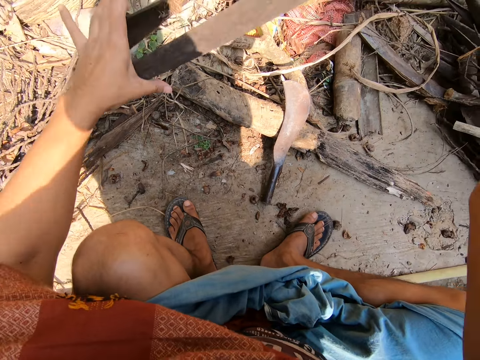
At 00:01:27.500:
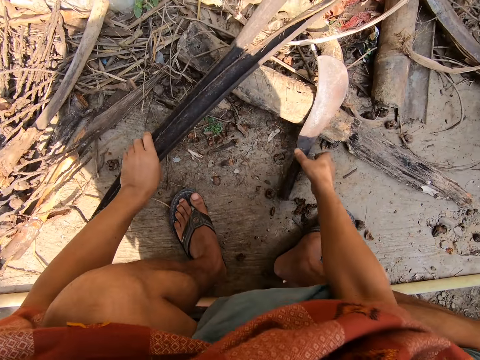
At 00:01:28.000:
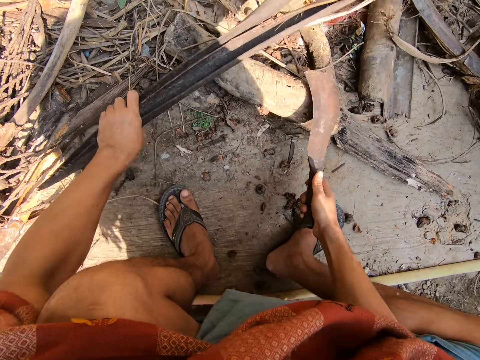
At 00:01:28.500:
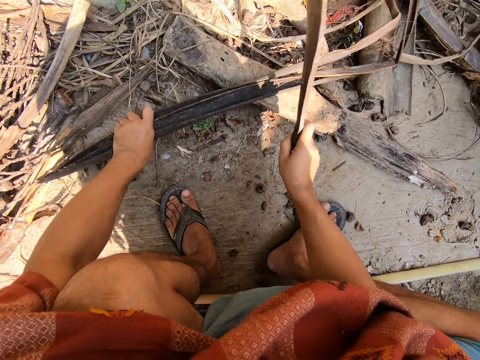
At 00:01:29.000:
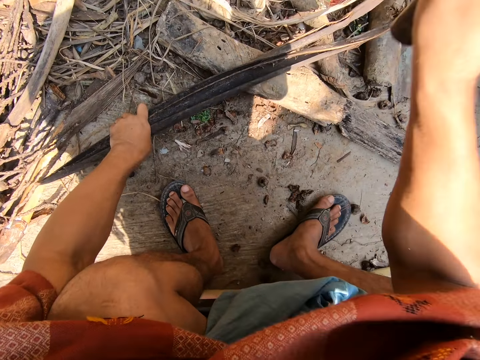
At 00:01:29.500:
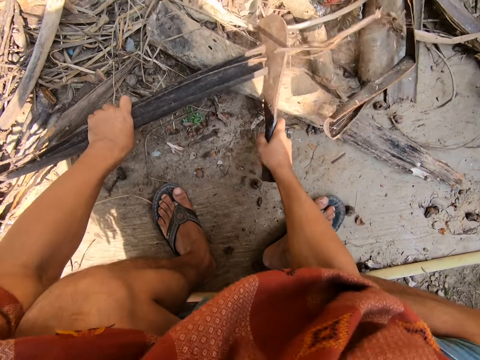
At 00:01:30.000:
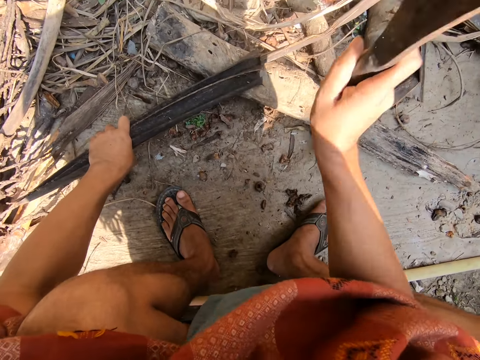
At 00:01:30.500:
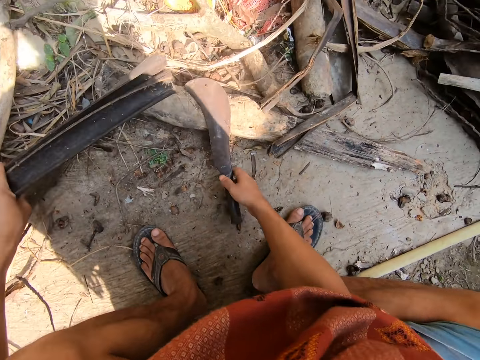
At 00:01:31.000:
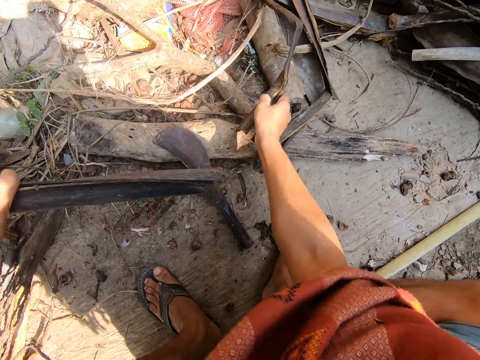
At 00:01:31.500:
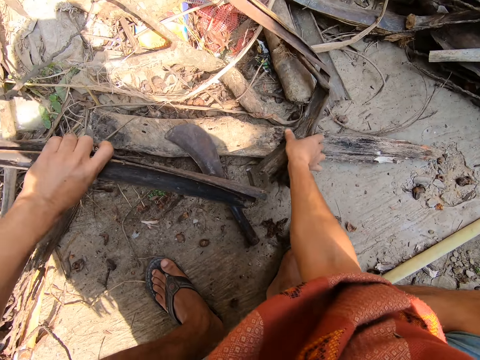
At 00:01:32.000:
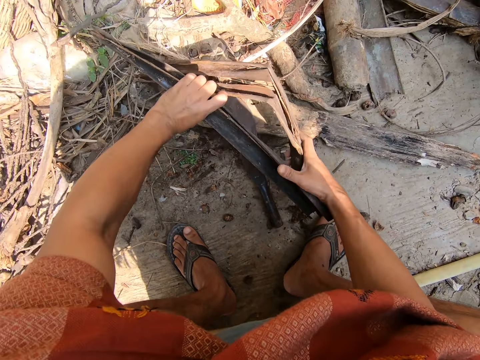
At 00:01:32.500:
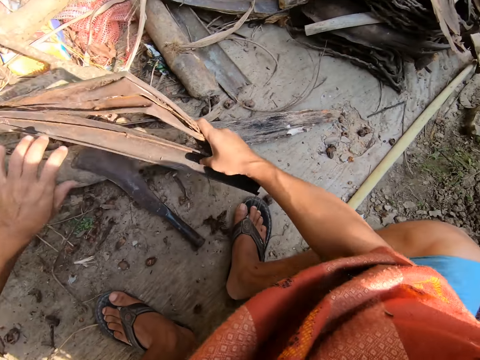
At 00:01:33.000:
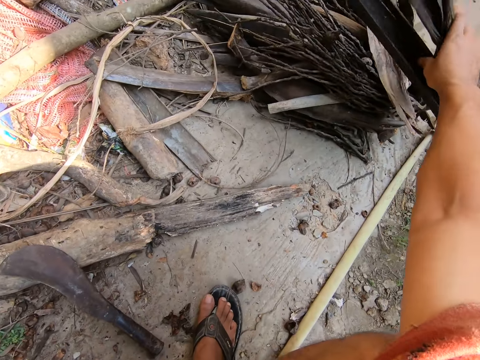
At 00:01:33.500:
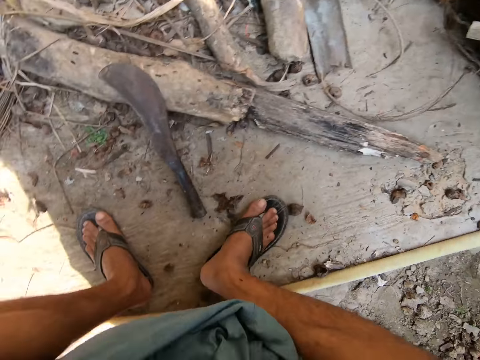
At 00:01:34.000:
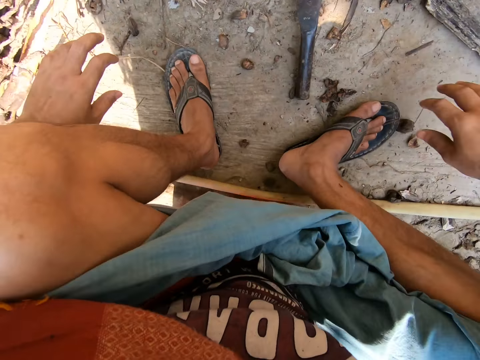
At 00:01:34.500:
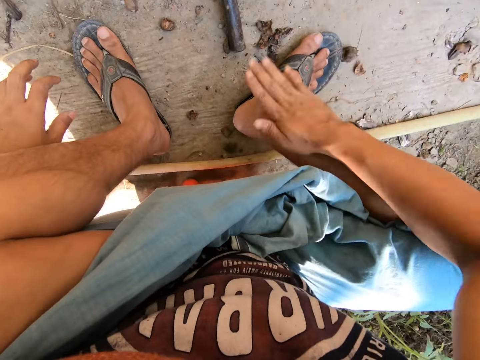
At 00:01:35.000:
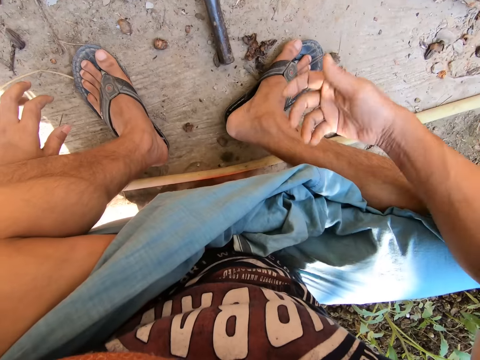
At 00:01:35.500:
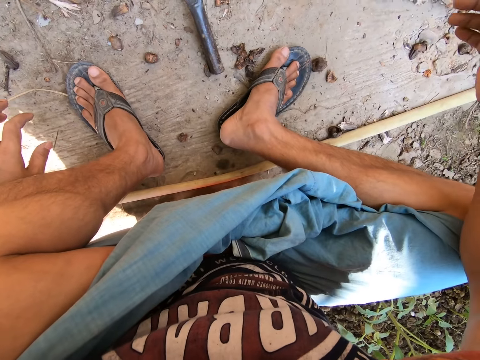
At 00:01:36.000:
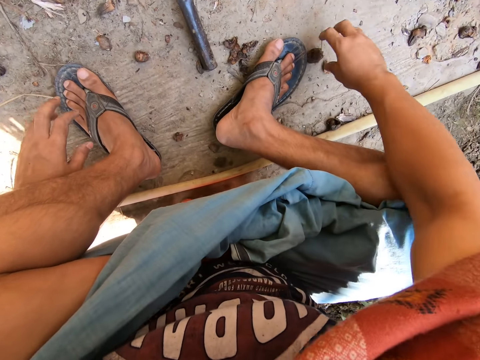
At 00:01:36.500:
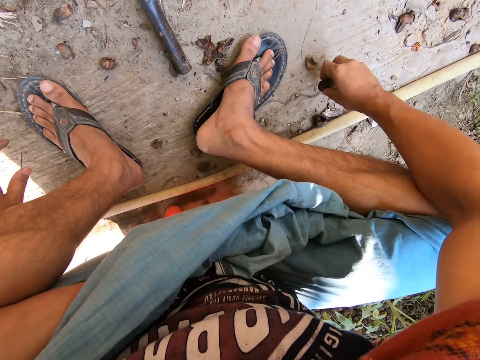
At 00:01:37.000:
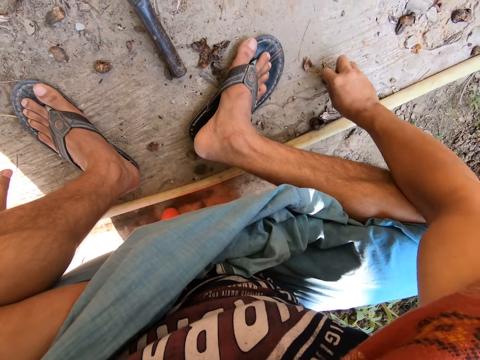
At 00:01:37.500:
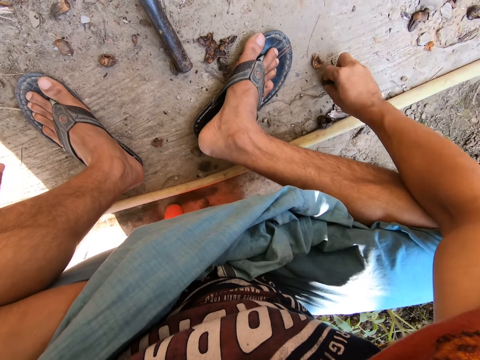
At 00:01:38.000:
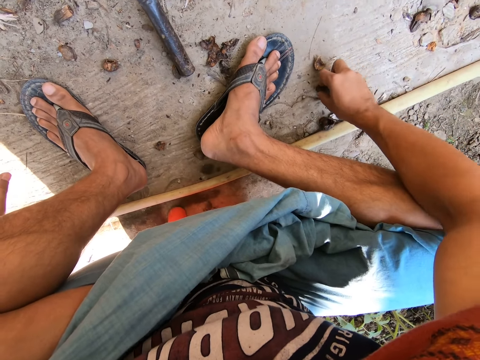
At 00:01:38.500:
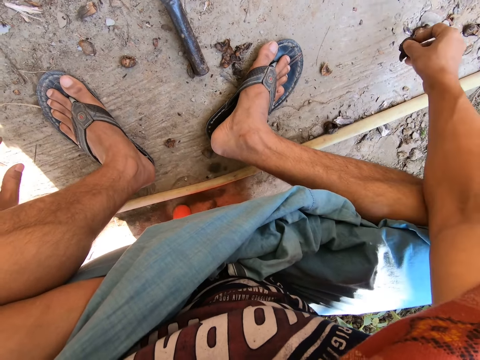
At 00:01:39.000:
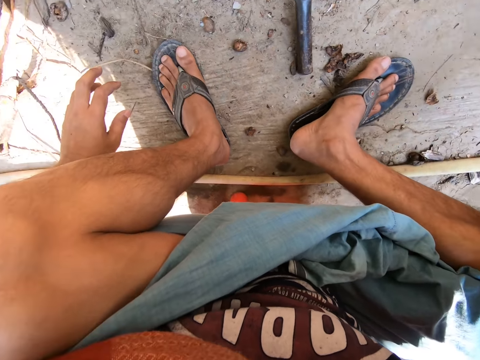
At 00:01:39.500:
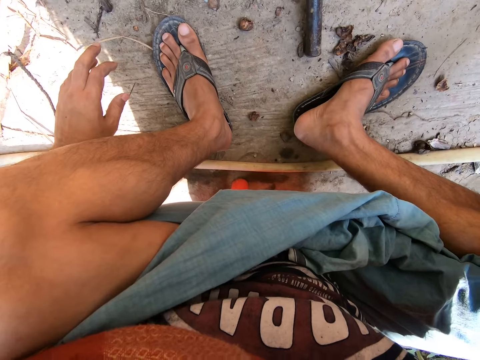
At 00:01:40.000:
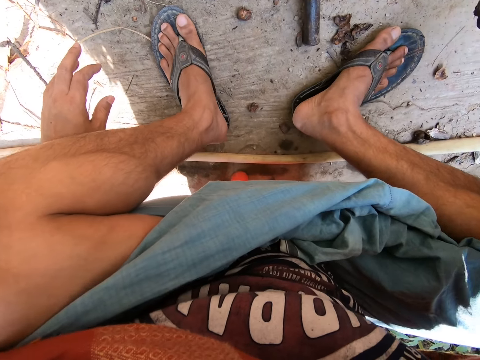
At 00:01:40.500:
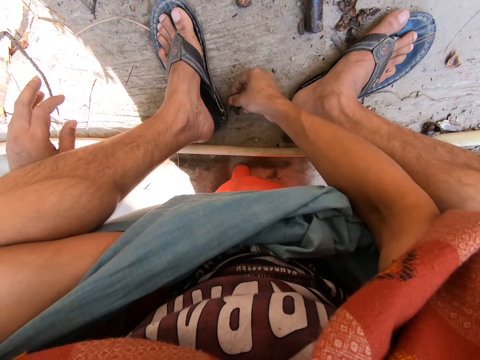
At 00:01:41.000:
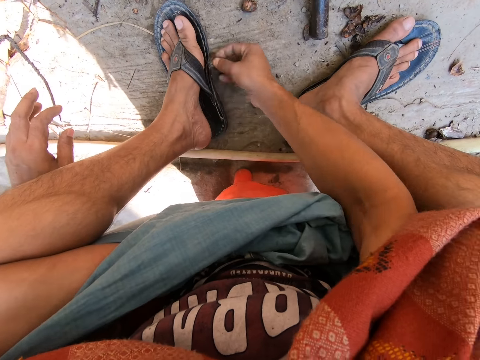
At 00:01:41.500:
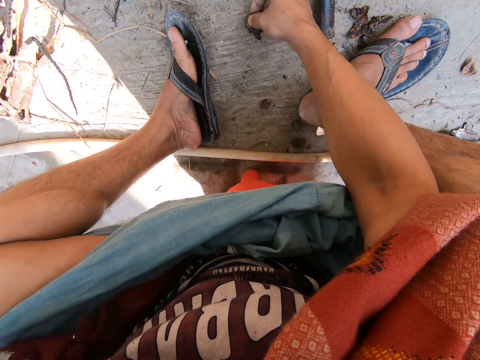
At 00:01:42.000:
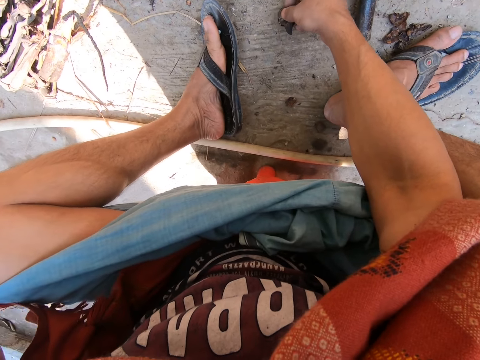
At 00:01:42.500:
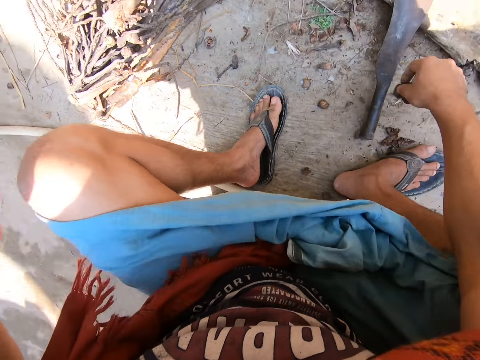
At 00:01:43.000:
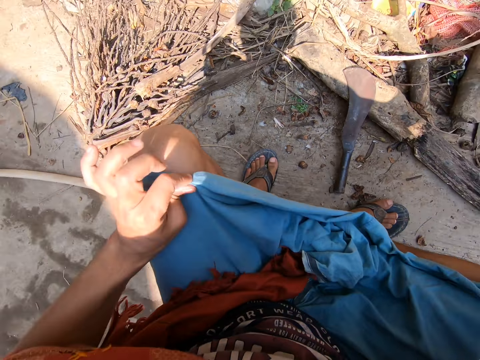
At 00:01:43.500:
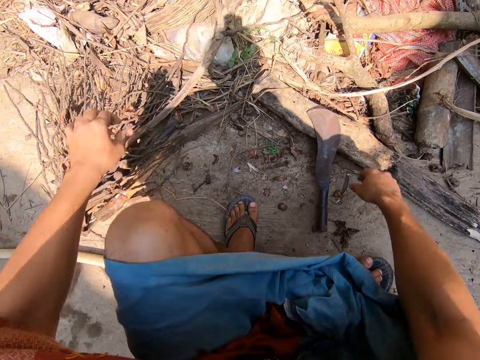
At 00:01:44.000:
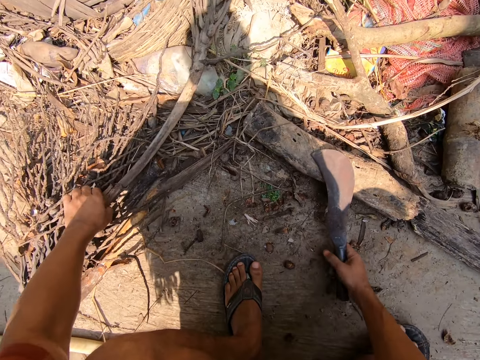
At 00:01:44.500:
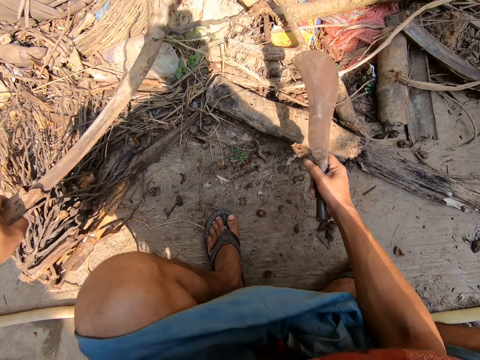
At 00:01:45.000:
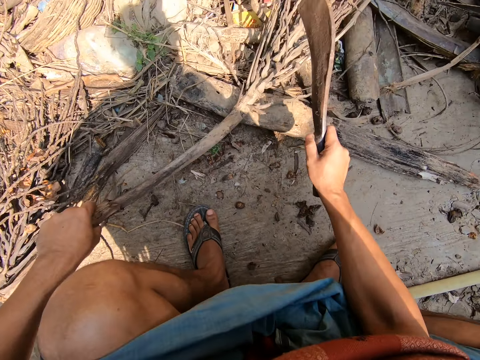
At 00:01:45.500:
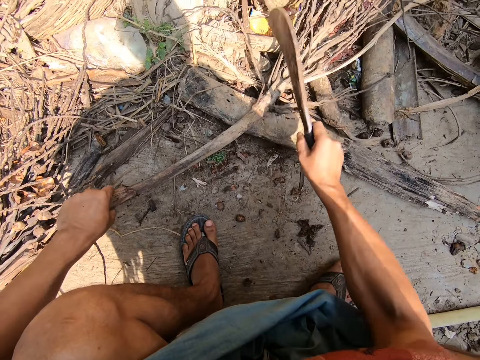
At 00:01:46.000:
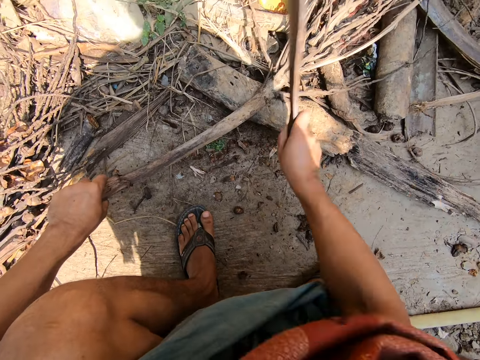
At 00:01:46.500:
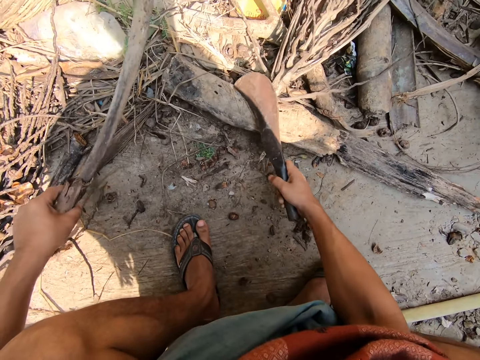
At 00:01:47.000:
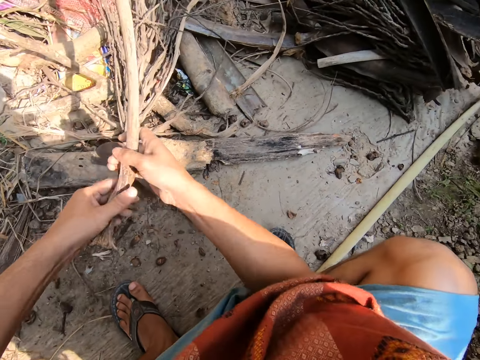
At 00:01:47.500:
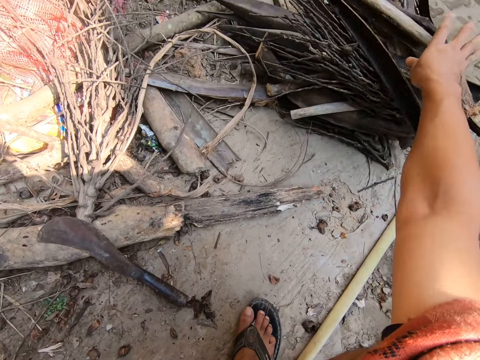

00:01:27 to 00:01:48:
The camera wearer positions the bark. They pick up the machete. They cut the barks. They put the barks to the side. They clean the legs. They scrub the floor. They pick up the machete. They pick up the wood. They cut up the wood. They put the wood to the side.

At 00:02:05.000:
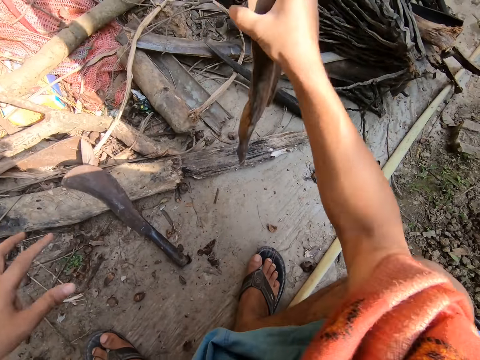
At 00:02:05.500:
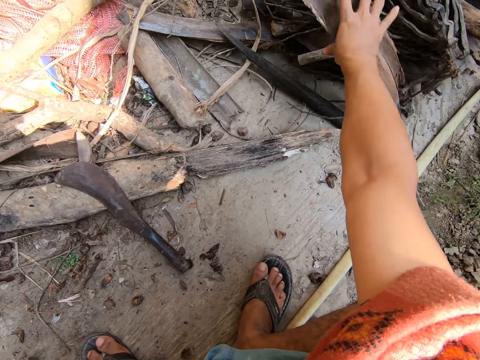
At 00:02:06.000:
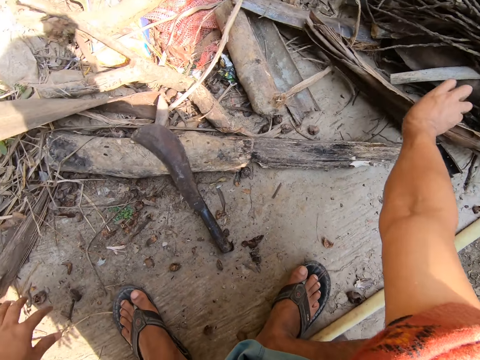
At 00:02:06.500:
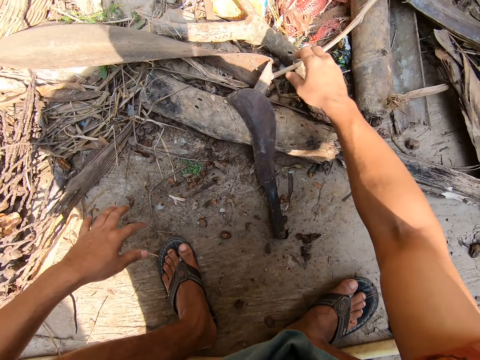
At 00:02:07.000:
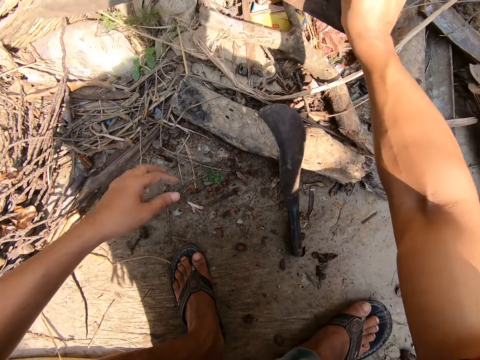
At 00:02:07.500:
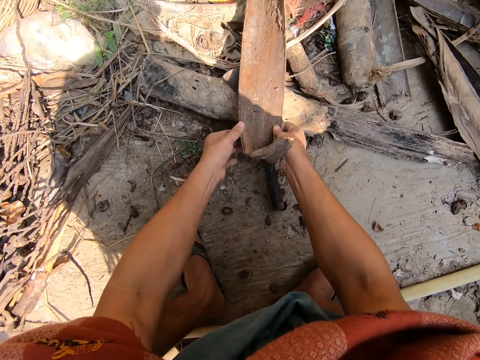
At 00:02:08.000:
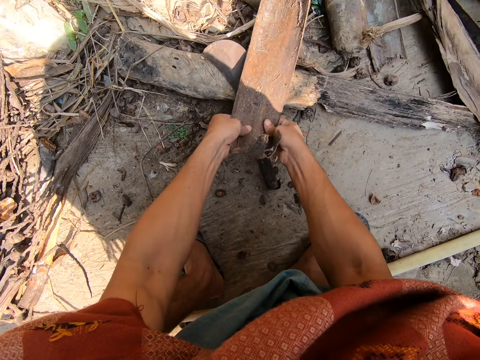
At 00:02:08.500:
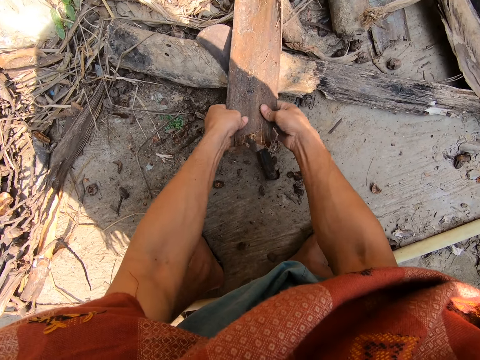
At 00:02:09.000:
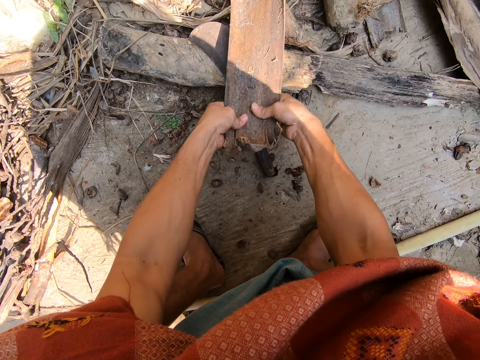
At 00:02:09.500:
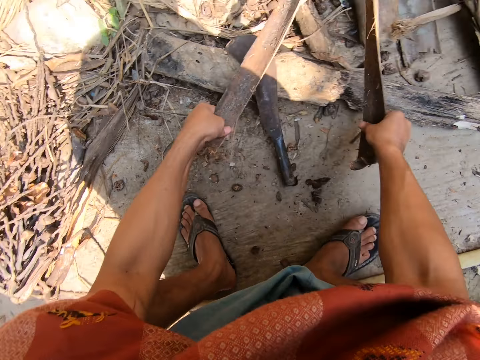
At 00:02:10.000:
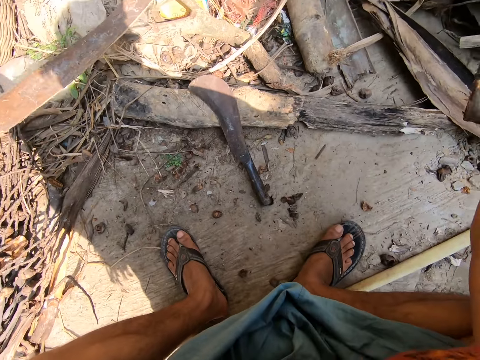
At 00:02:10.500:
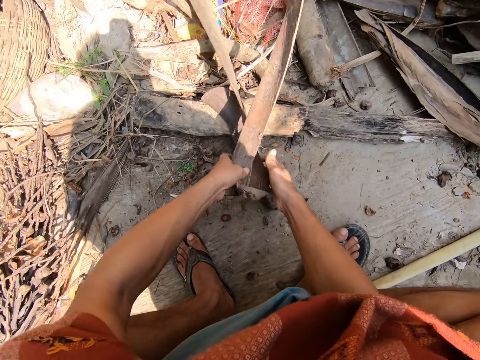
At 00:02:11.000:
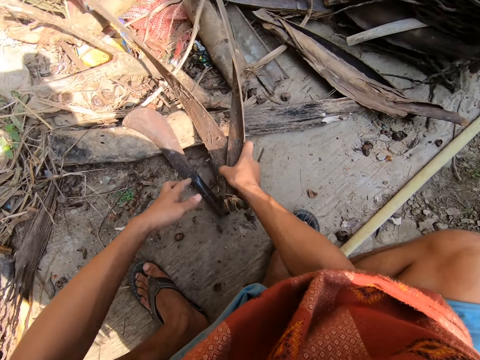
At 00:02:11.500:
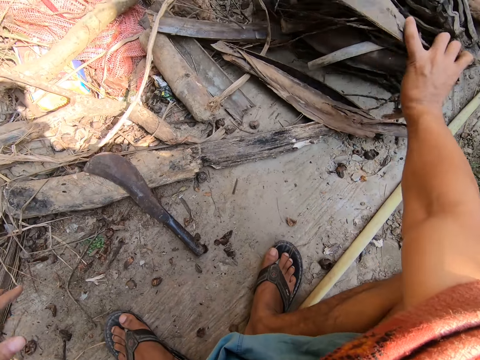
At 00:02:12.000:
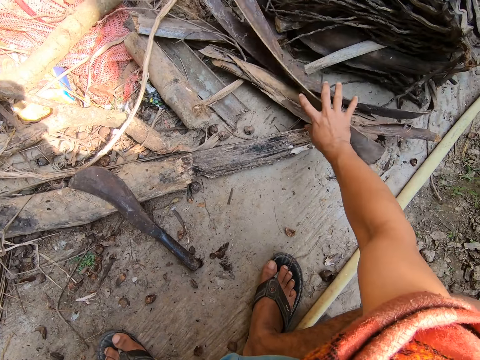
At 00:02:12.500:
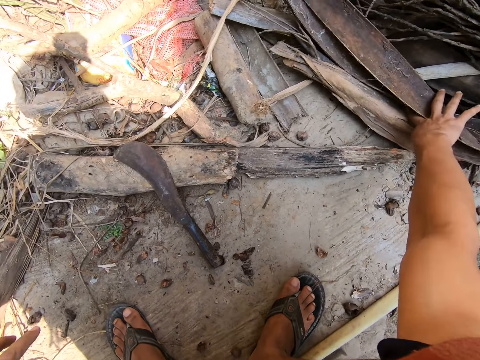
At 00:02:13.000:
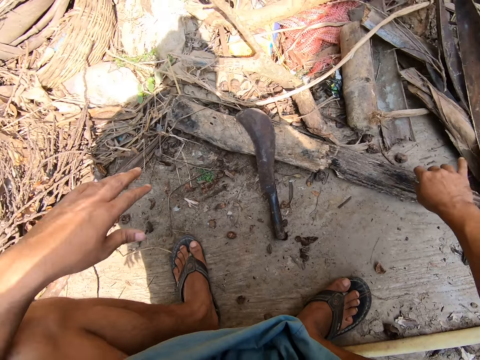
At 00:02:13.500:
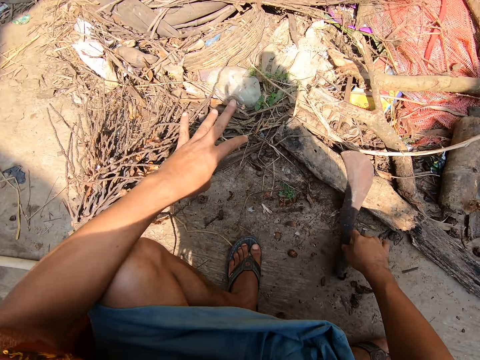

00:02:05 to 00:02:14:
The camera wearer puts the bark to the side. They pick up the bark. They tear the bark. They cut branches. They put the bark to the side.
